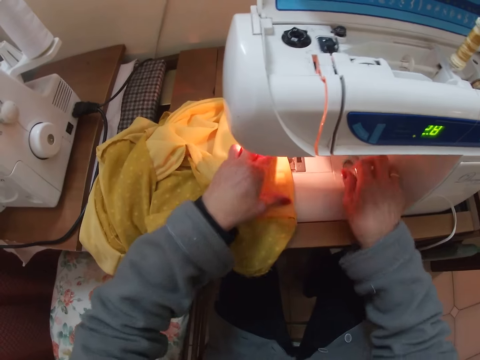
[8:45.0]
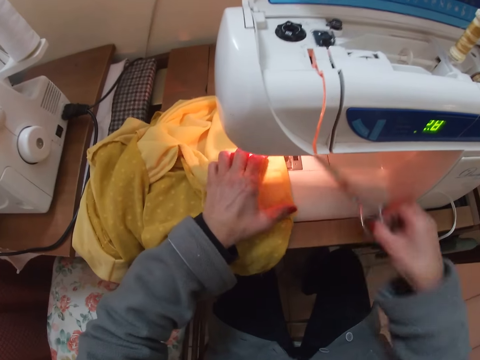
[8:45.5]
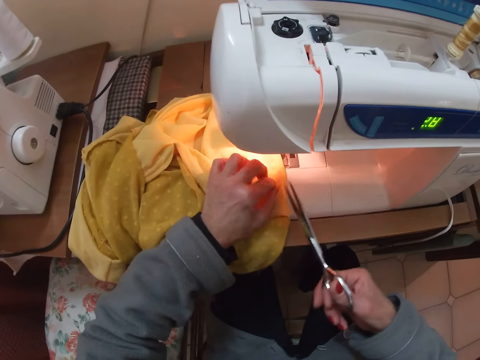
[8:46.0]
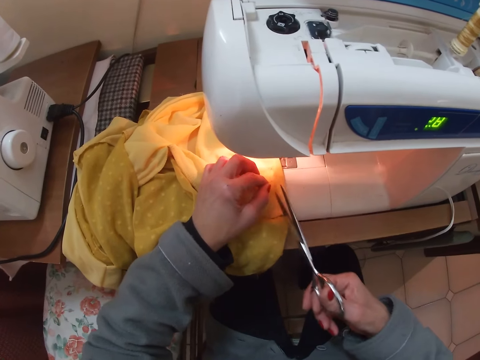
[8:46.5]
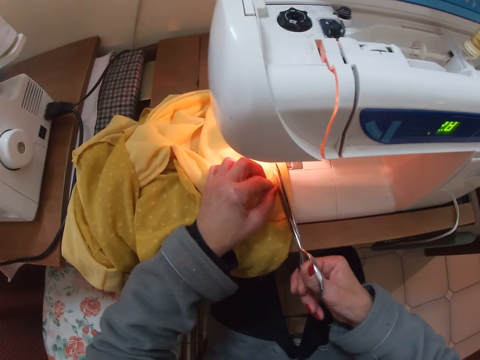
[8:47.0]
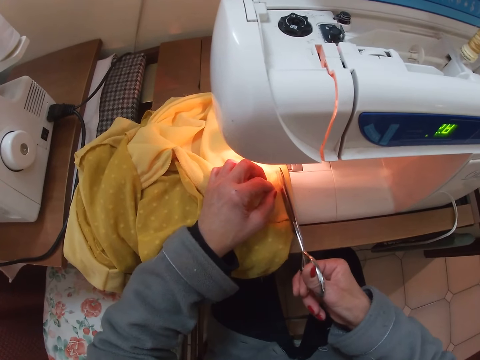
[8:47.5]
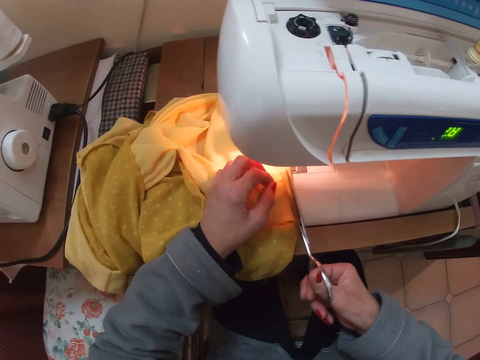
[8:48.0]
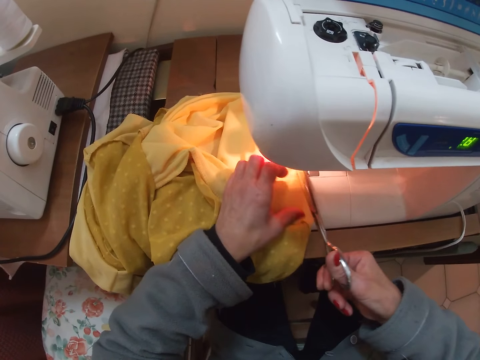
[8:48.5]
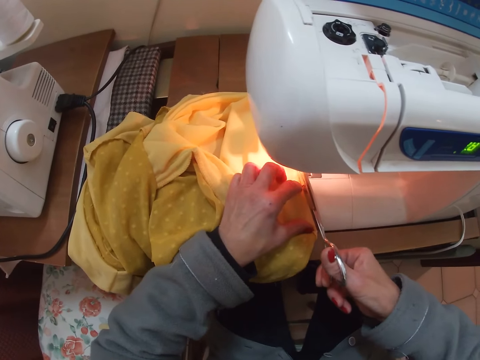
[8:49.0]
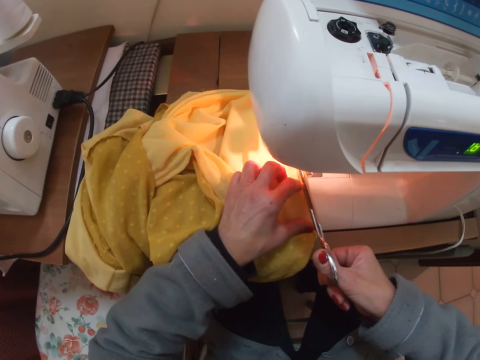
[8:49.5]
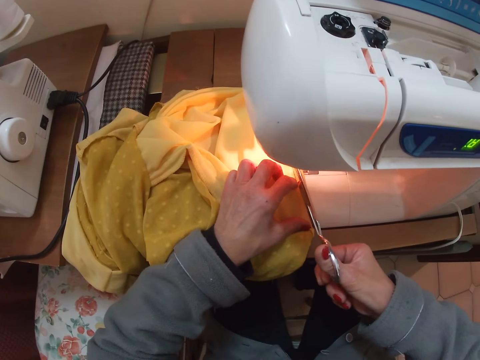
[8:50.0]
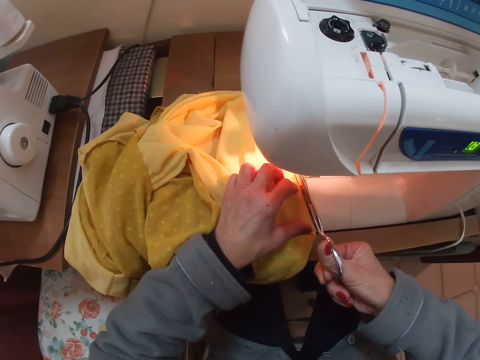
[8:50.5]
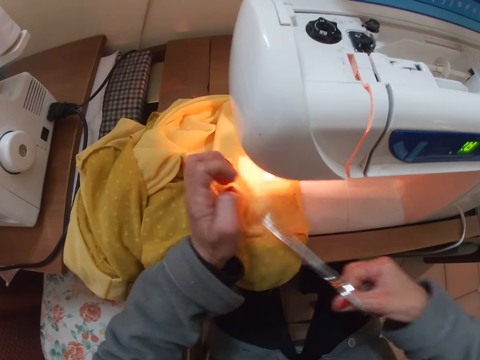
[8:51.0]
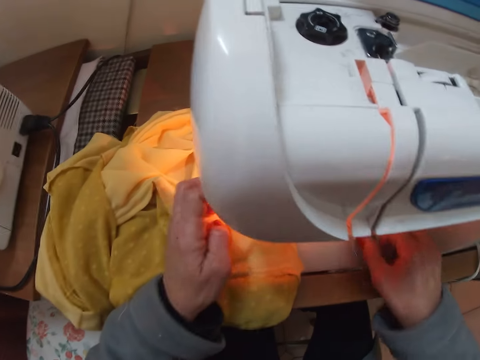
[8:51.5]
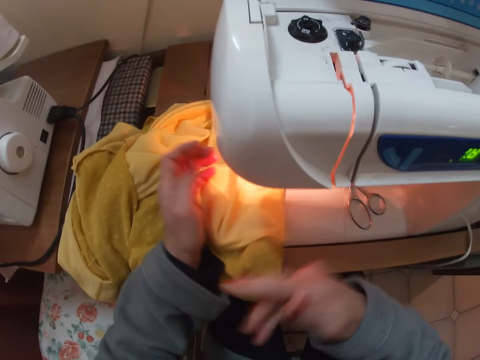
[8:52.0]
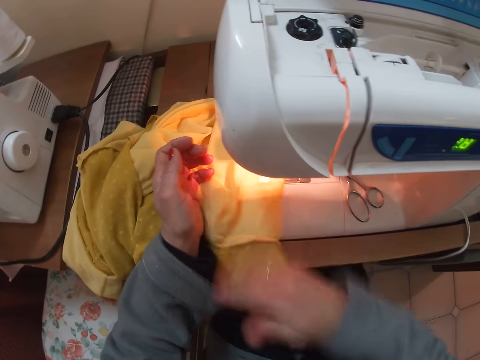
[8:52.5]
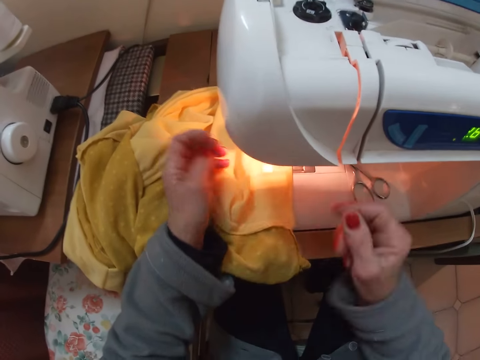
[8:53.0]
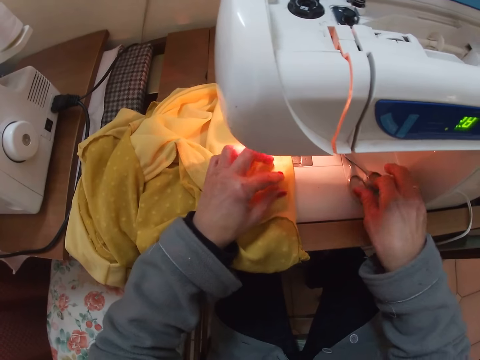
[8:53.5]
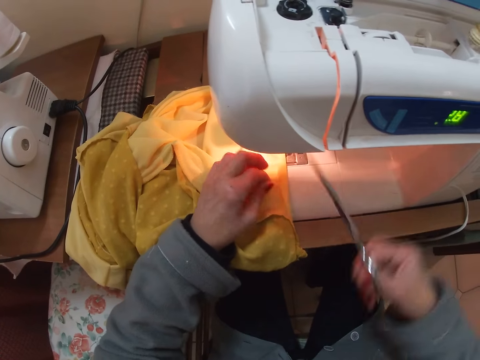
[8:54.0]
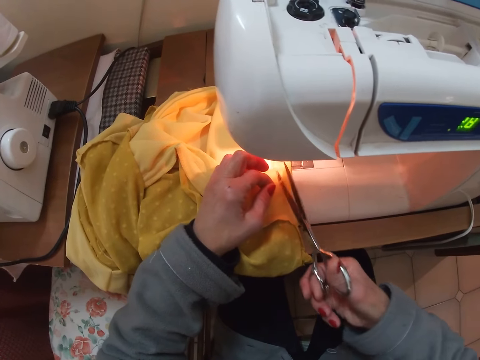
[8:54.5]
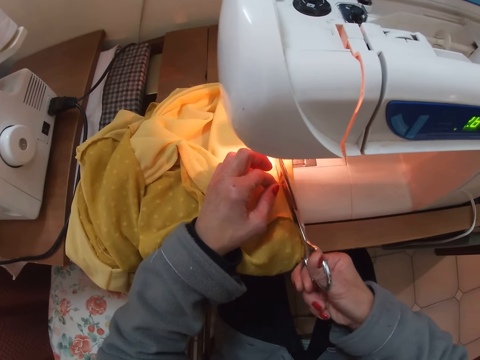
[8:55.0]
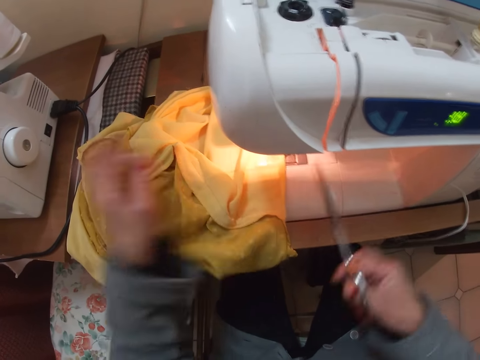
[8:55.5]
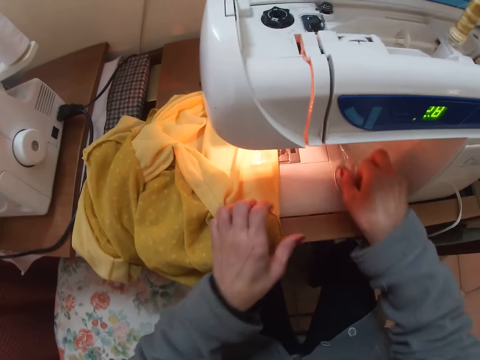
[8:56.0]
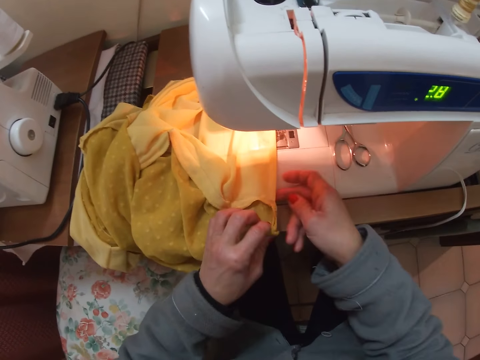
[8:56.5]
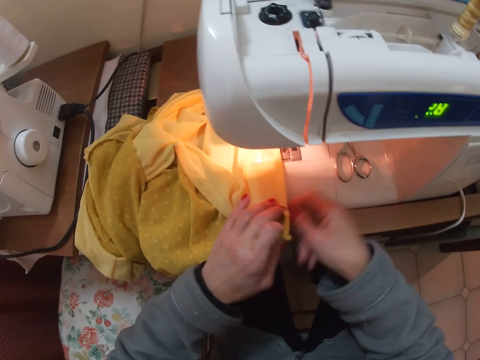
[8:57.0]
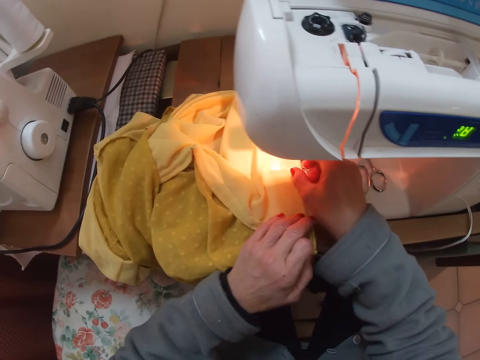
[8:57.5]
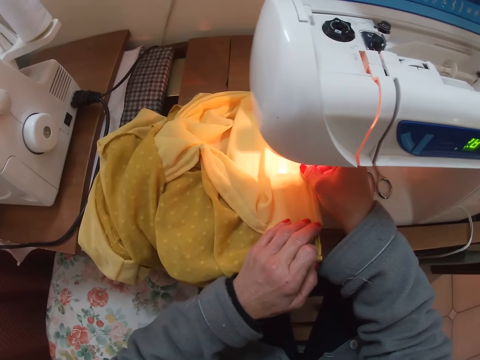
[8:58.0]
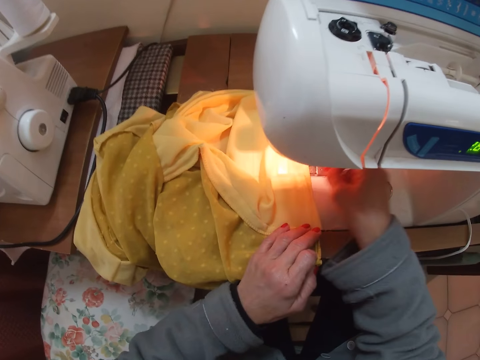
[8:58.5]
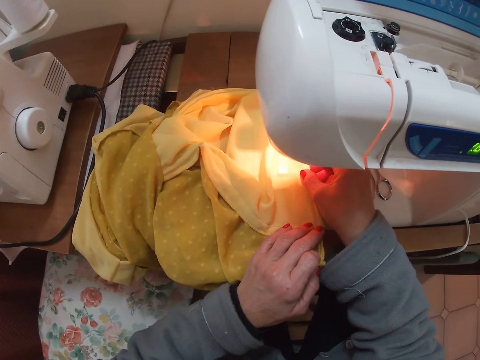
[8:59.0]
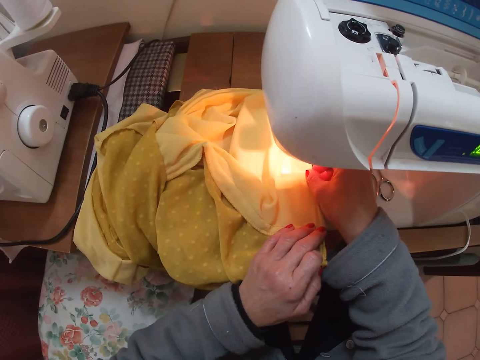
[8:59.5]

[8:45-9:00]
The camera wearer picks up the scissors from the machine. She cuts the thread from the cloth with the scissors. She puts the scissors on the sewing machine. She dusts the cloth with her right hand. She picks up the scissors from the machine. She cuts the thread from the cloth with the scissors. She puts the scissors on the sewing machine.

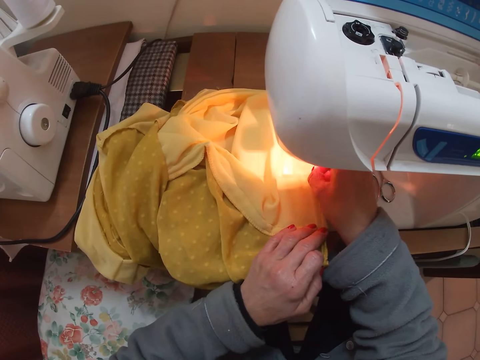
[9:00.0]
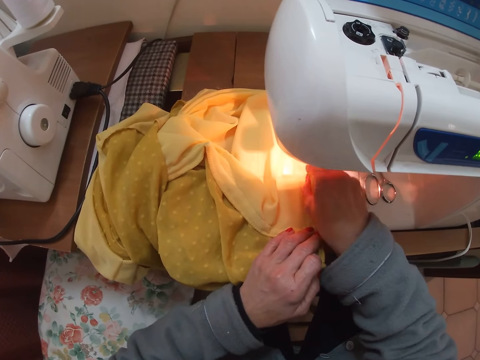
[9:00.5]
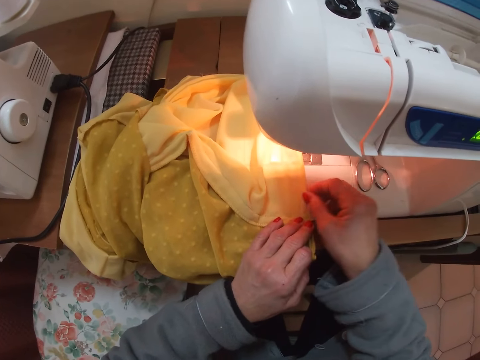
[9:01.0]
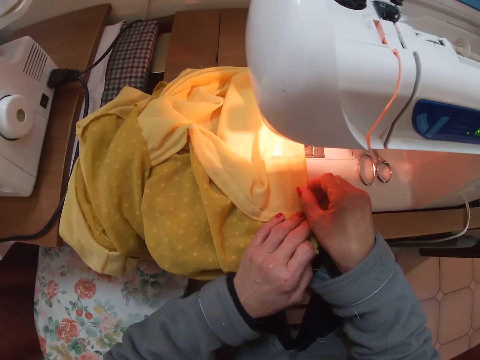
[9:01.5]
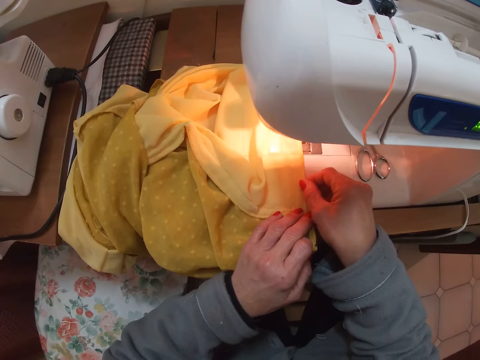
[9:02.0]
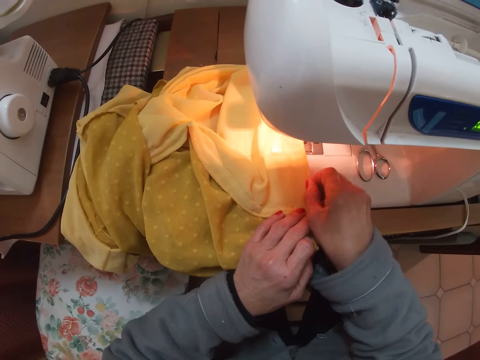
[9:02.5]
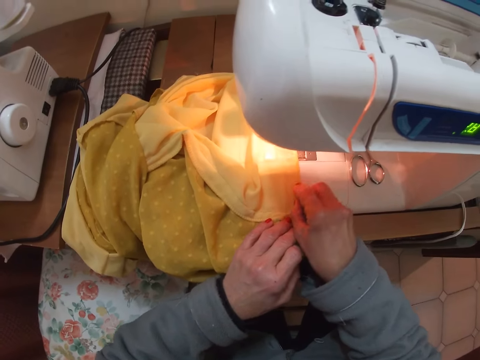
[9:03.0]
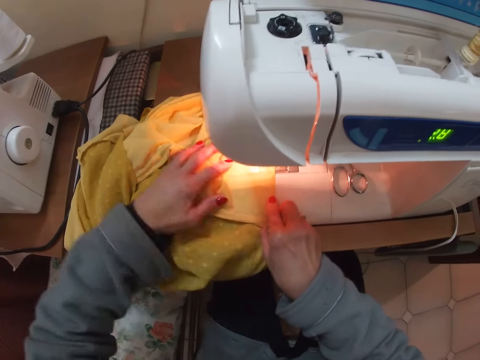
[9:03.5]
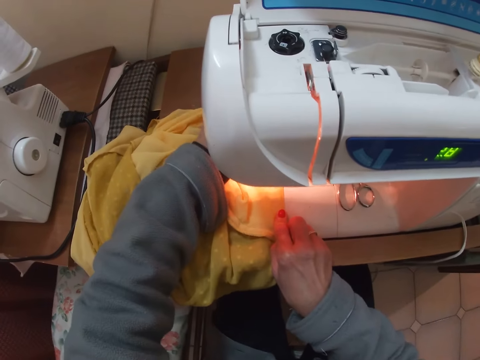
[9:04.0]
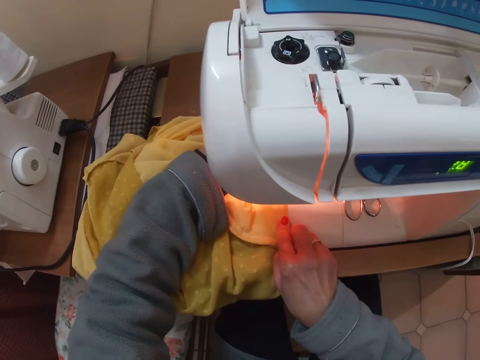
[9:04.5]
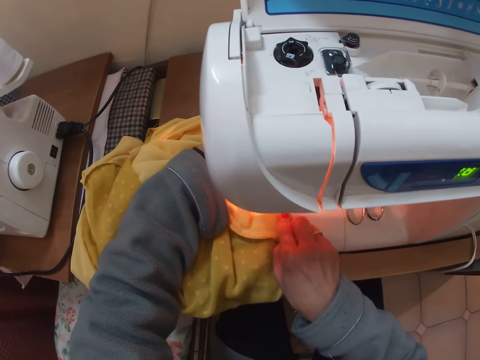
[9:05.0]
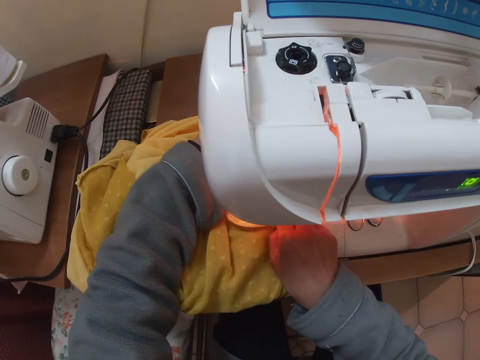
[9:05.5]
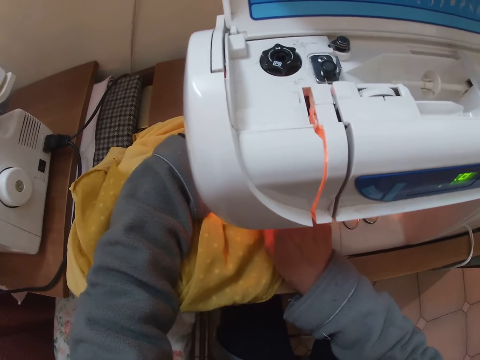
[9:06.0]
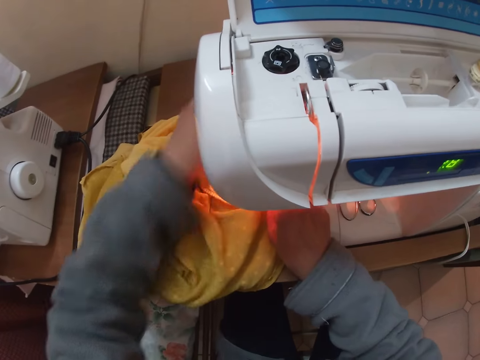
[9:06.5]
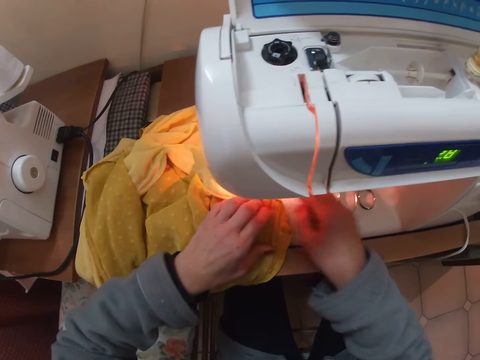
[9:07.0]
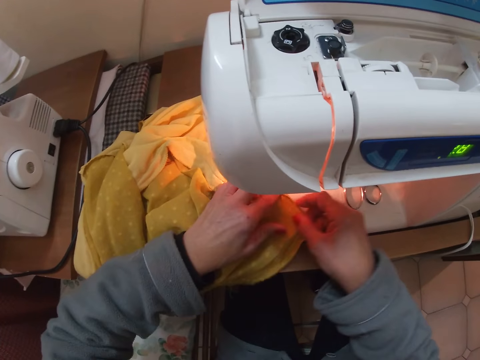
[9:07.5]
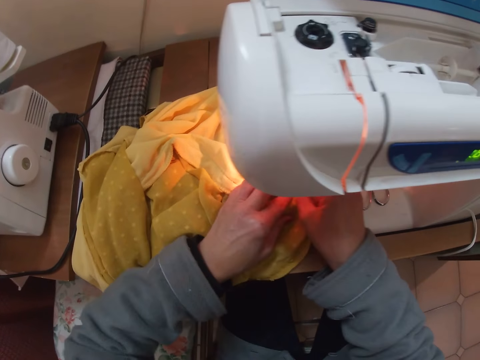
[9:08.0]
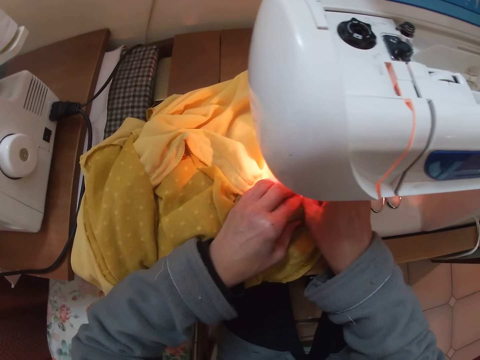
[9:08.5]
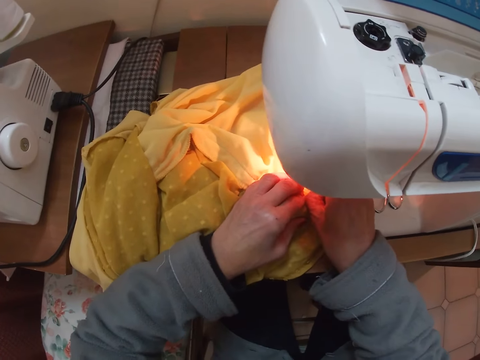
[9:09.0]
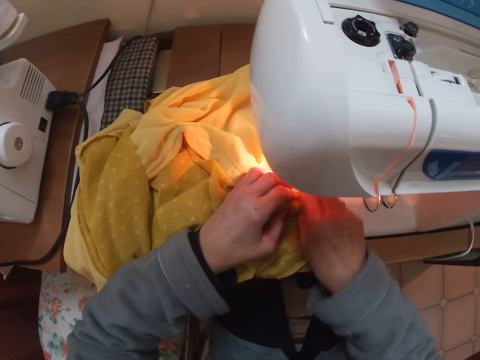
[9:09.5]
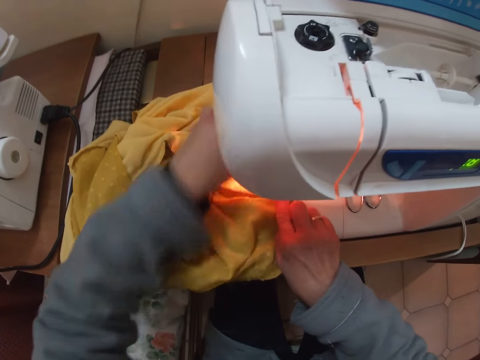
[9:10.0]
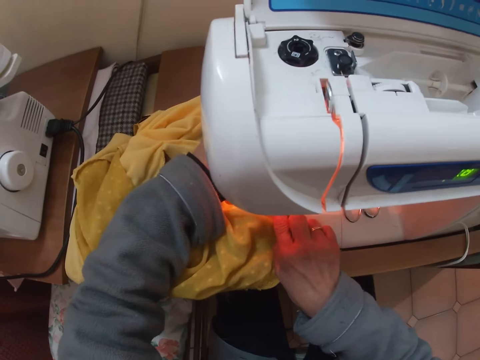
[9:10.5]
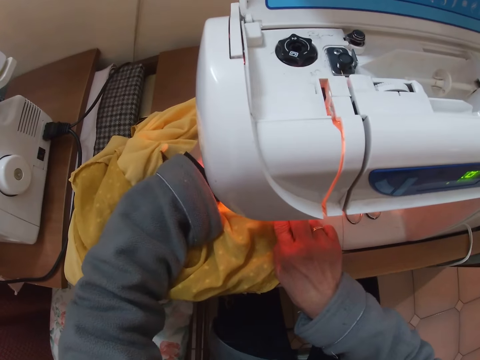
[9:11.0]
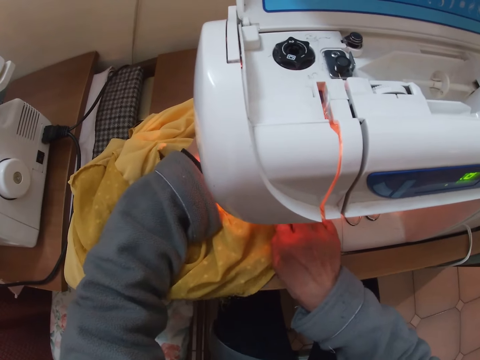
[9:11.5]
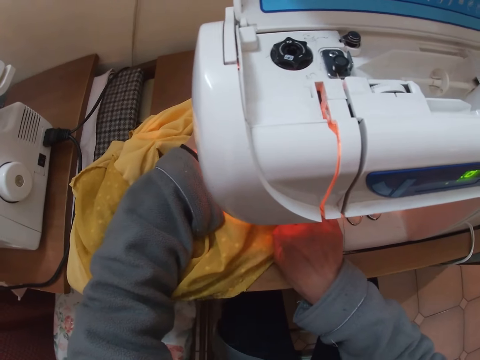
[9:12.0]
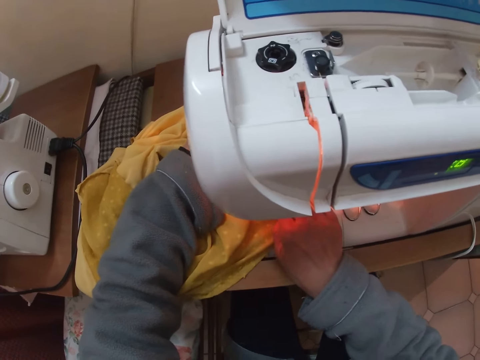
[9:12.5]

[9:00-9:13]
The camera wearer holds the fabric with both hands. They fold in the edges of the lining. They sew the folded edge of the lining of the blouse with the sewing machine.
